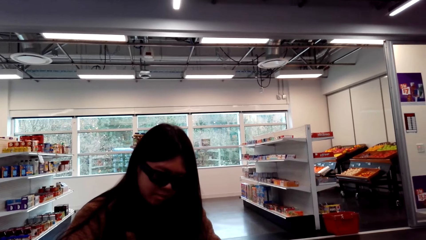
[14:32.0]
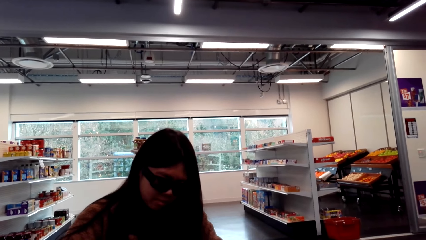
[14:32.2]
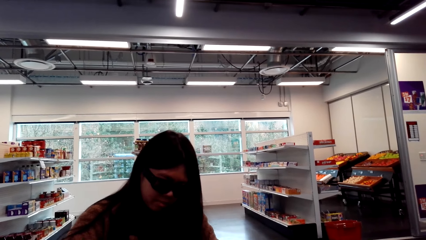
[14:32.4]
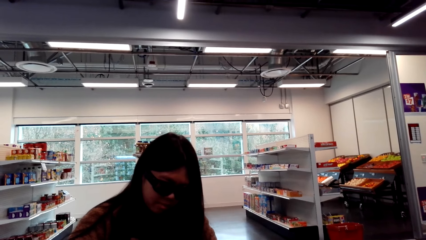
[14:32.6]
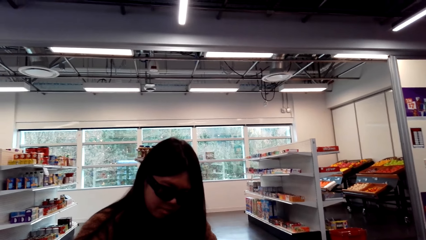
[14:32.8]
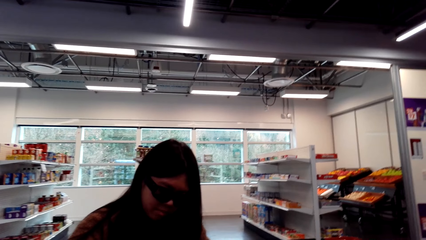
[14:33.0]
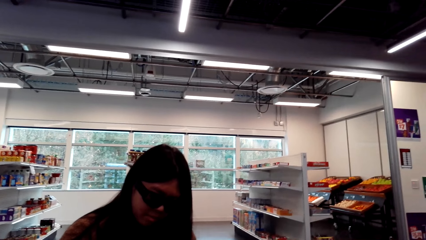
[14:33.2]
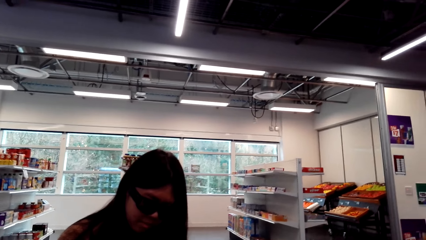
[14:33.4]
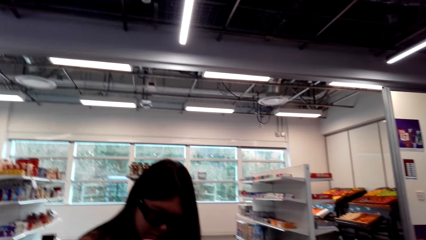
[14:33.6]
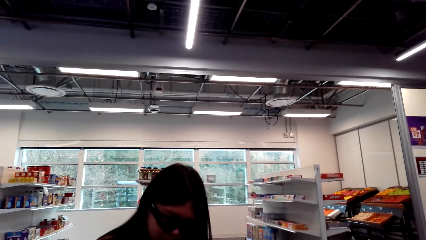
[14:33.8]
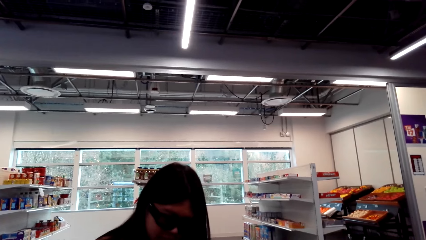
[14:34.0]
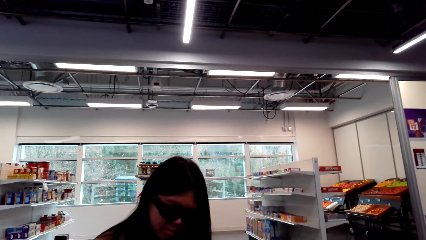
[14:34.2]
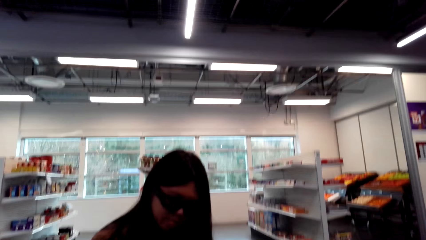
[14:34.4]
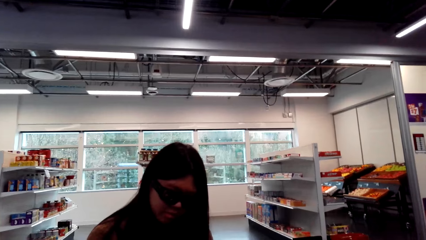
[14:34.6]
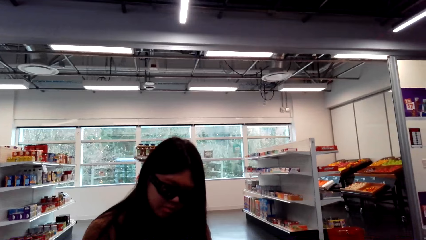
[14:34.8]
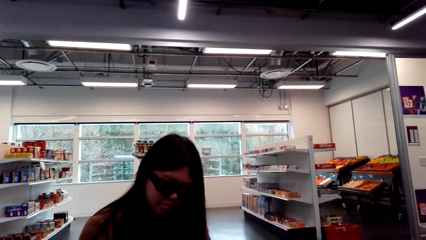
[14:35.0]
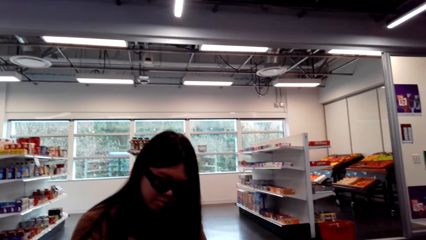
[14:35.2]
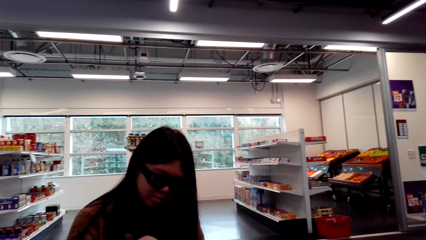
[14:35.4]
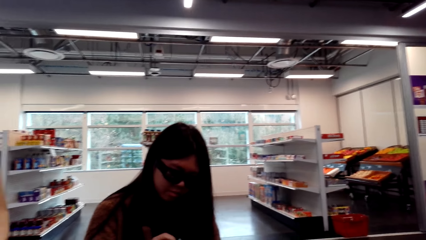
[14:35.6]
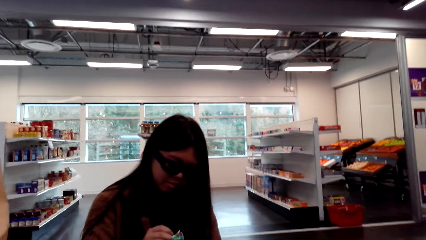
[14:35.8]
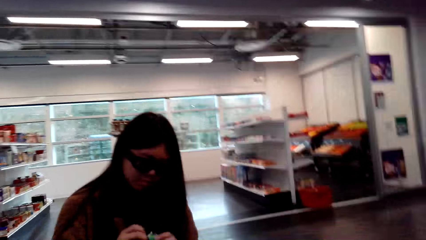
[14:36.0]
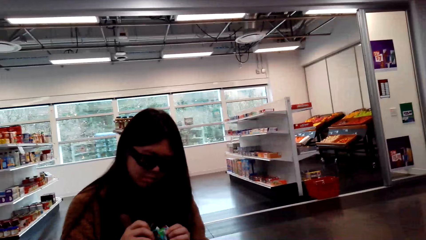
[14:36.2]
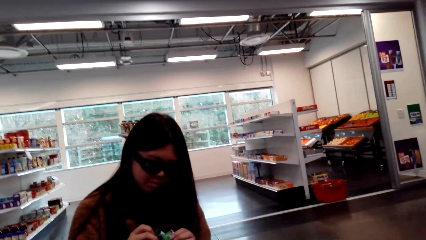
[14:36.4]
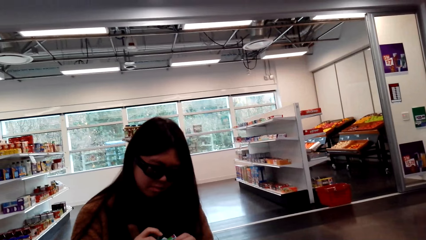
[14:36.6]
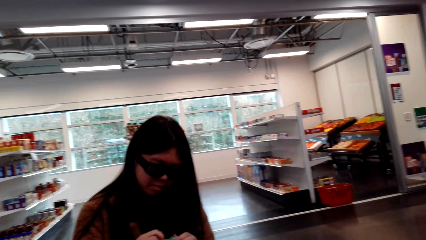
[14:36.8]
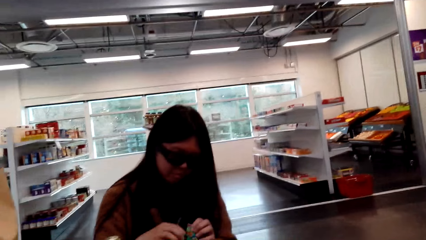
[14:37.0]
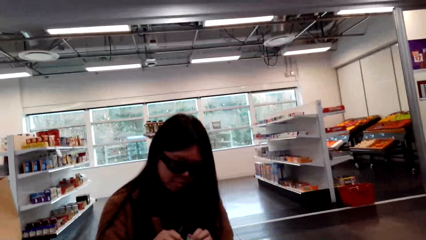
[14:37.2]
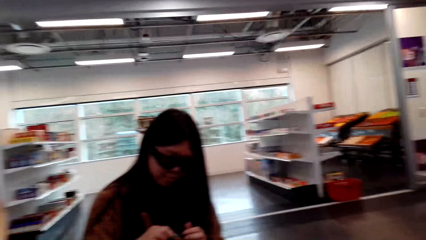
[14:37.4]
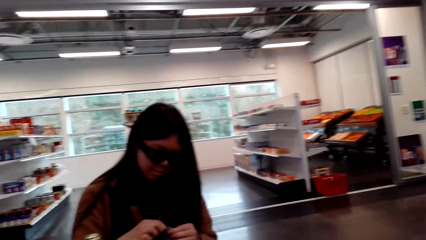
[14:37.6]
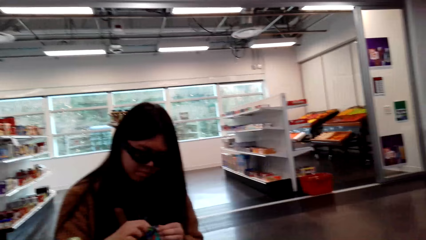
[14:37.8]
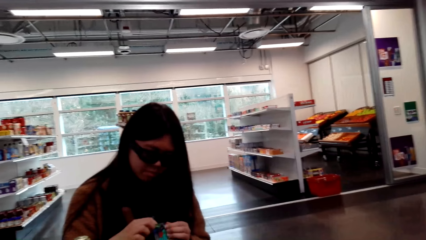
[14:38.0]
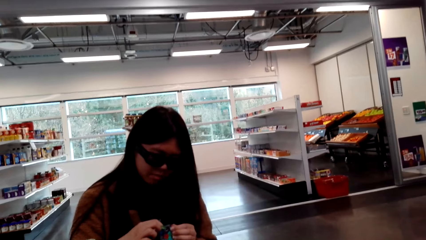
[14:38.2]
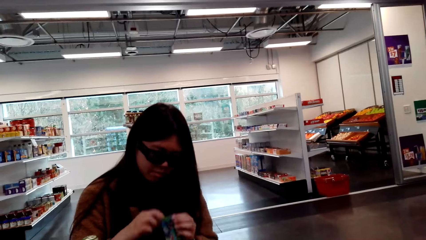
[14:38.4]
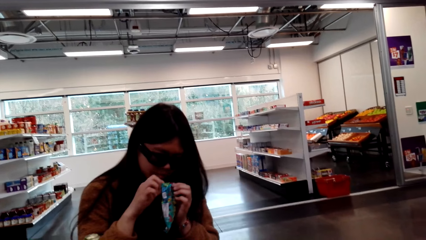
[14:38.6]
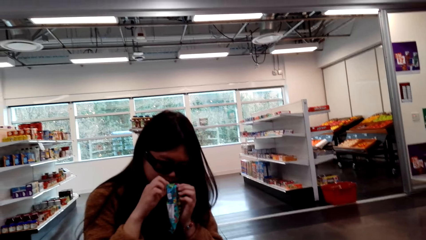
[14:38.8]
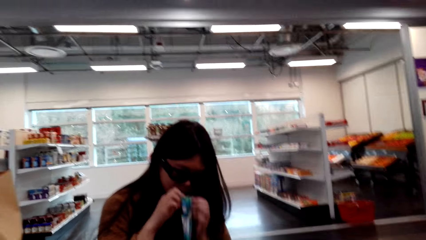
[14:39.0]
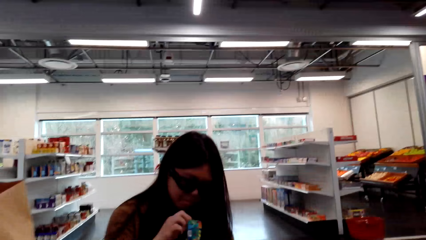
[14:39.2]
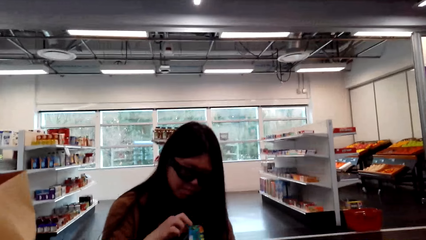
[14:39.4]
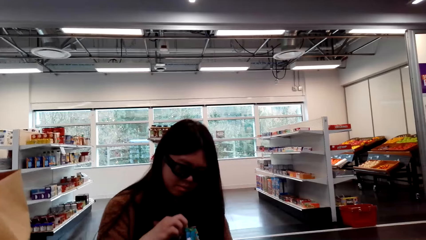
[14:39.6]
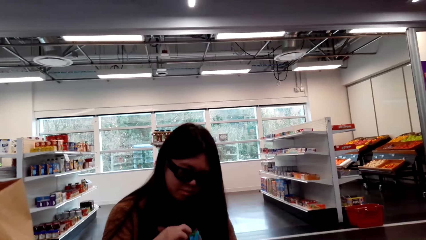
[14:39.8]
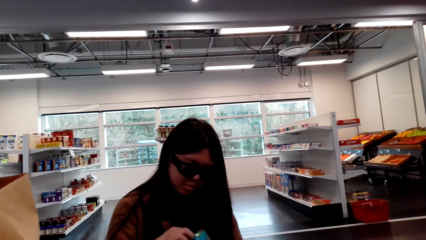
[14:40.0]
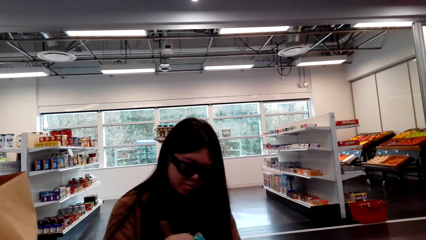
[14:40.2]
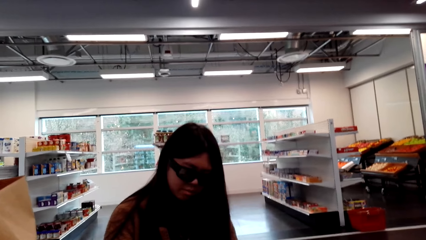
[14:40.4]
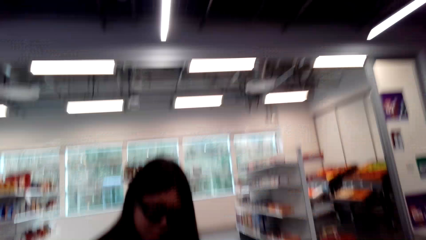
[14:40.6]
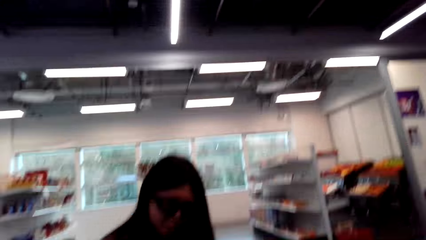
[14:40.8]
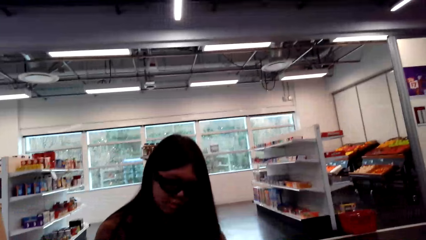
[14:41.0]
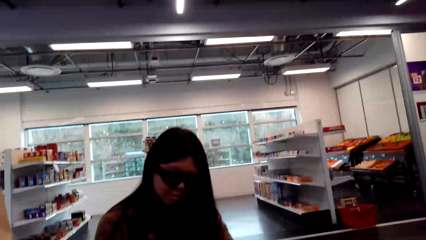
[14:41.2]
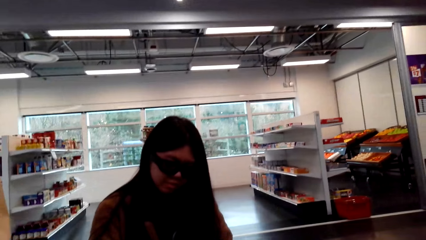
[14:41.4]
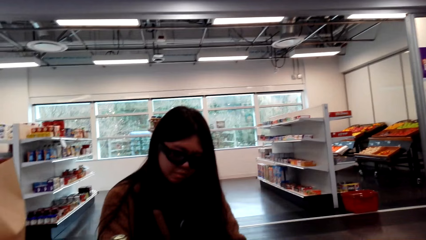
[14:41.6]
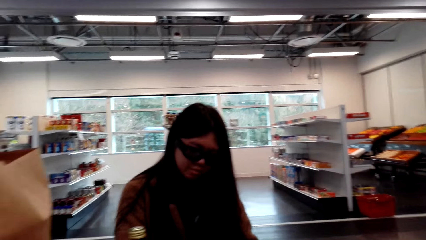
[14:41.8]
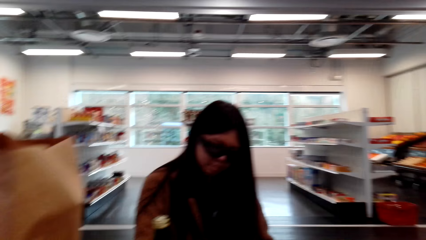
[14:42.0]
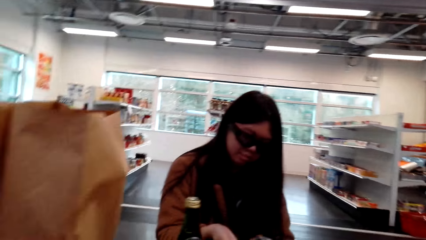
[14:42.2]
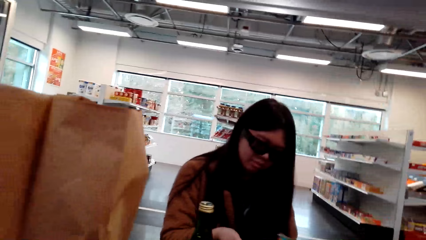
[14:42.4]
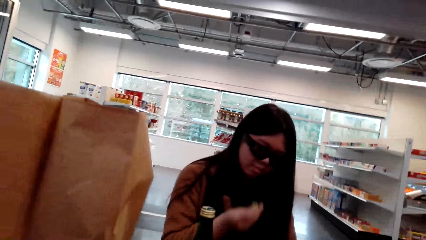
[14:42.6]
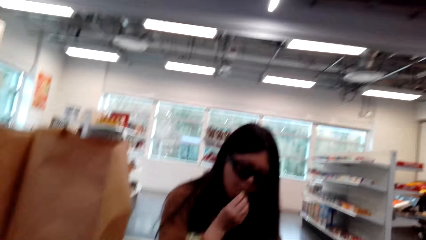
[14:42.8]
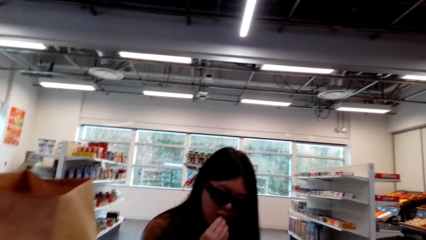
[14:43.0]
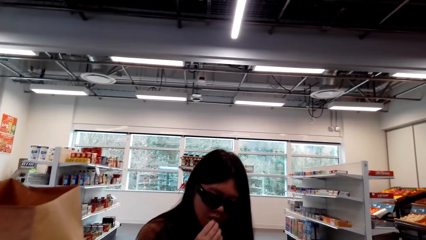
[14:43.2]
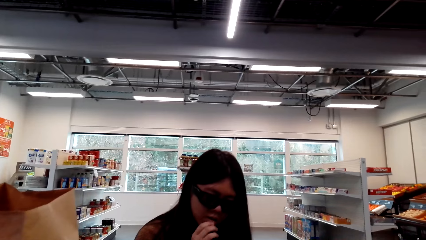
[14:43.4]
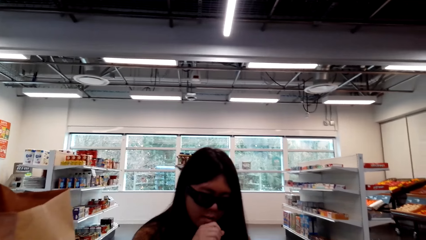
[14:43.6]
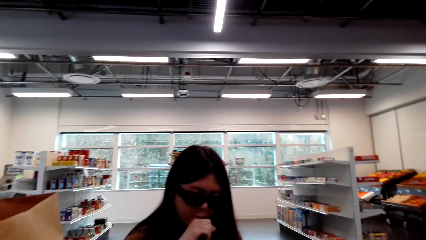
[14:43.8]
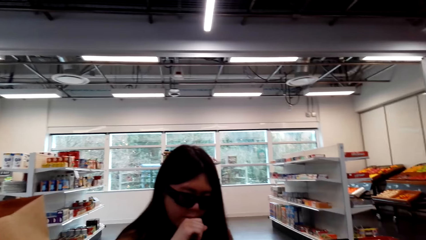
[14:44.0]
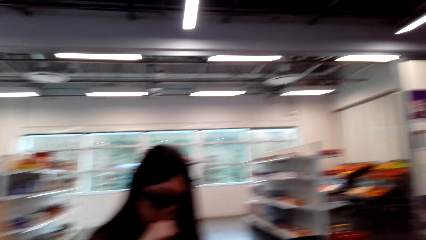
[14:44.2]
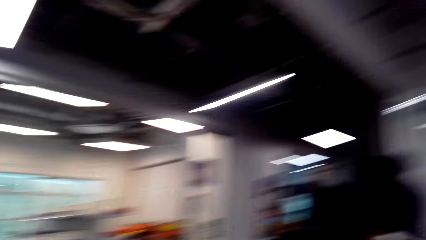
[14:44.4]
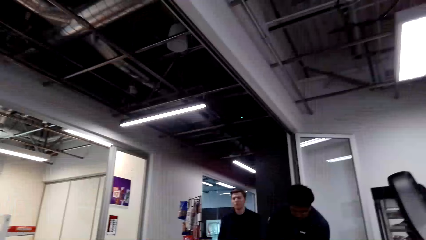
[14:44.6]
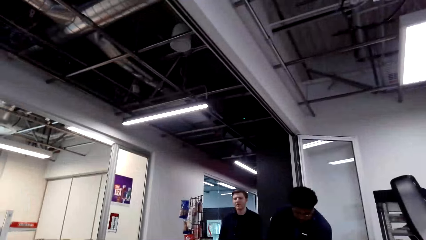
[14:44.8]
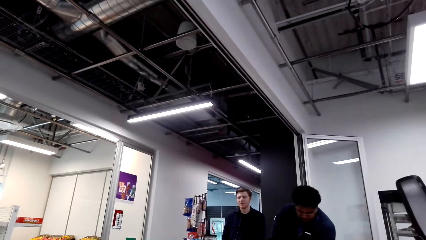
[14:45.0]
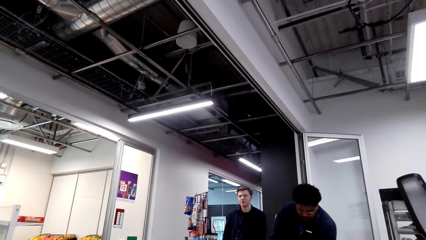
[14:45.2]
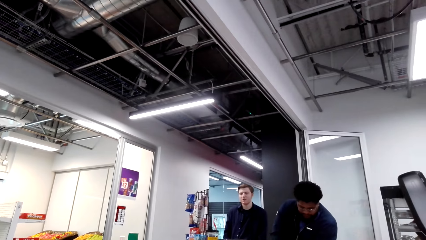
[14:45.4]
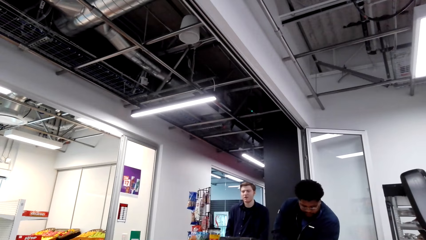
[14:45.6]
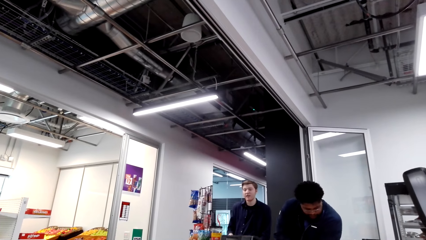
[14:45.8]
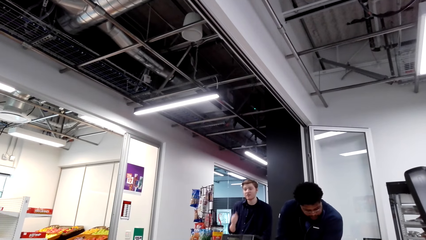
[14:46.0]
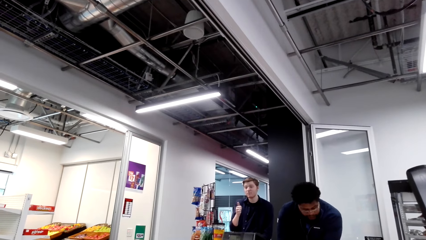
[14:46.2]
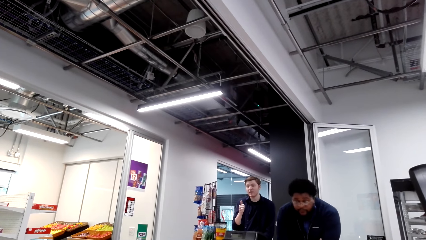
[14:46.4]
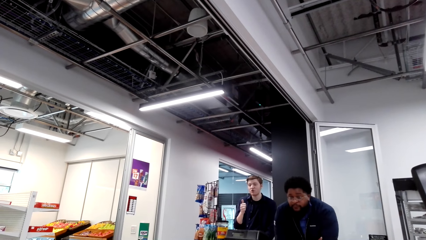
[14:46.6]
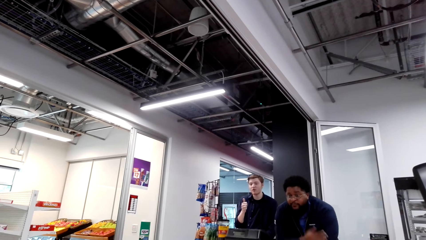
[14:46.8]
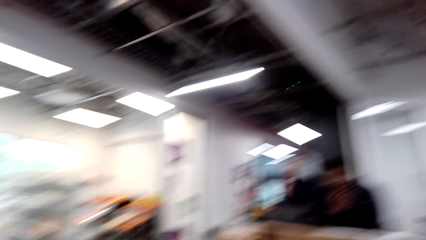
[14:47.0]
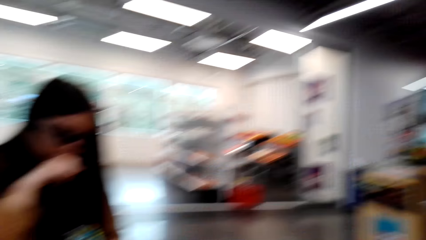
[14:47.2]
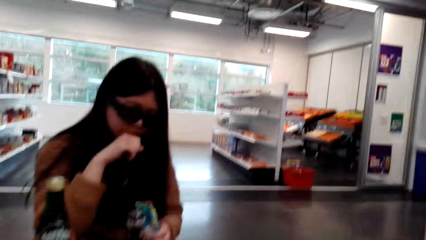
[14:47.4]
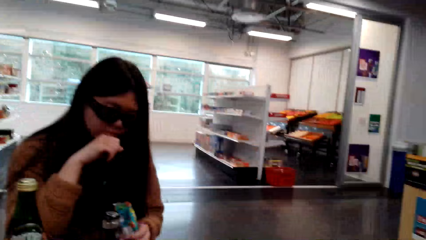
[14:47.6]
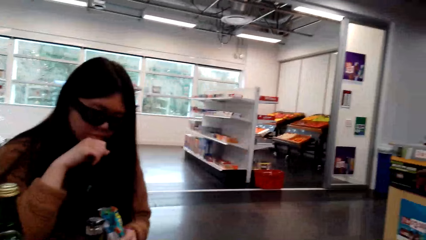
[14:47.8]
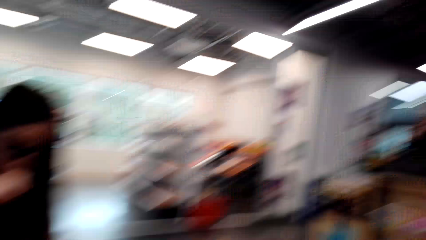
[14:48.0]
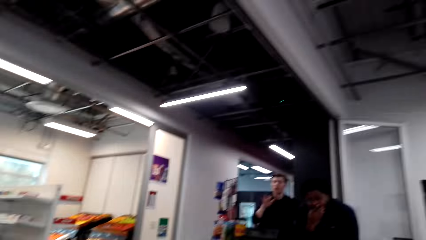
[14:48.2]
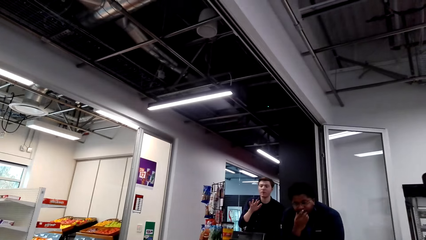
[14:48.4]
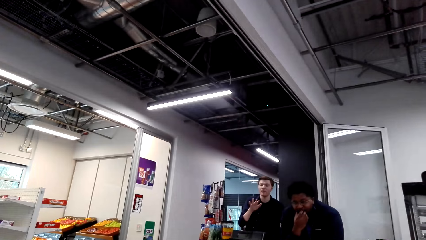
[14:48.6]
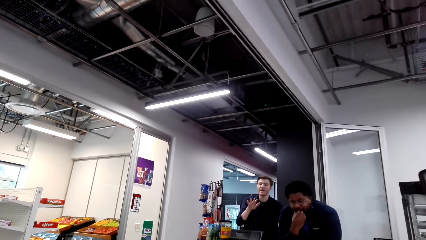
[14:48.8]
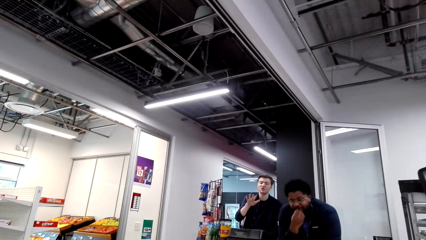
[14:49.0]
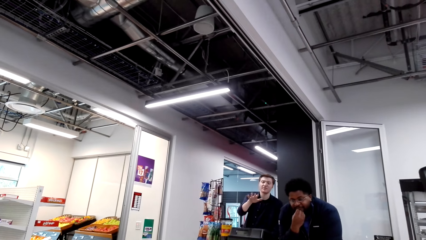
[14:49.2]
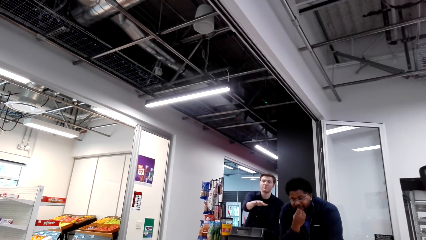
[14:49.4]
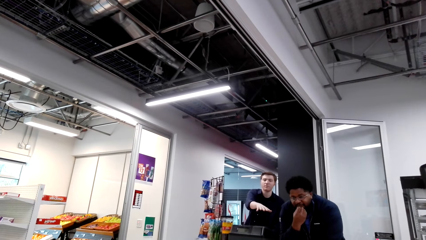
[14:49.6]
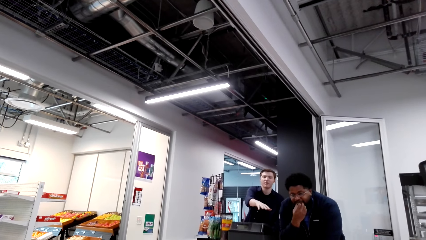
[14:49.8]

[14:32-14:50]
The camera wearer speaks to a woman. The woman speaks to the camera wearer. The camera wearer speaks to the woman. They open a candy package. They talk with the woman. The woman eats the candy. A man talks with the camera wearer. The camera wearer looks around the supermarket.
